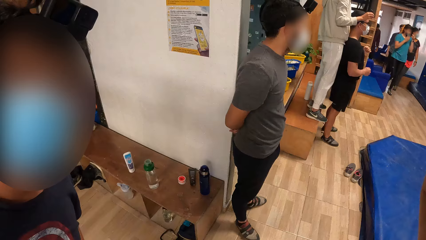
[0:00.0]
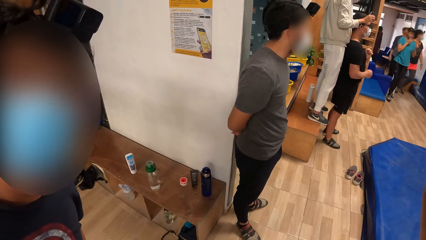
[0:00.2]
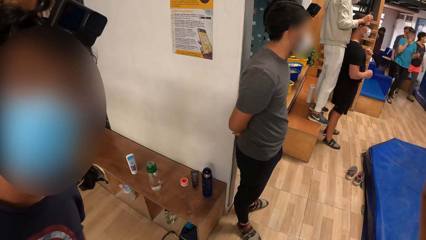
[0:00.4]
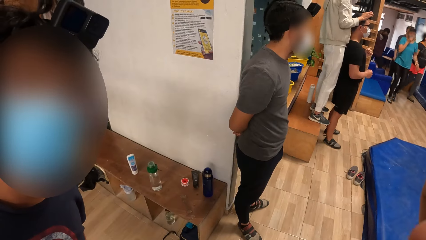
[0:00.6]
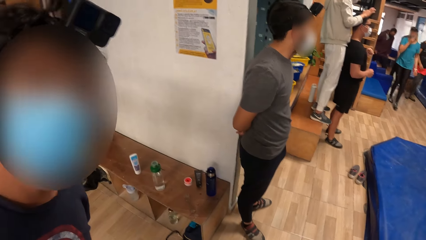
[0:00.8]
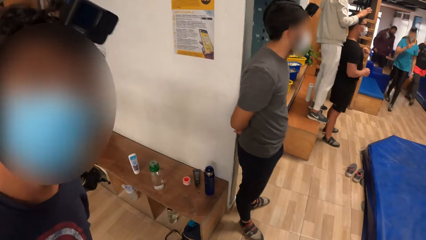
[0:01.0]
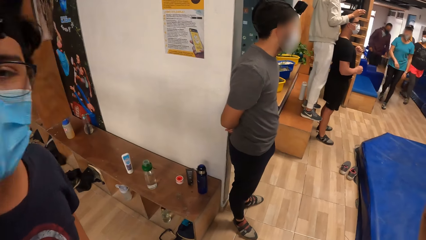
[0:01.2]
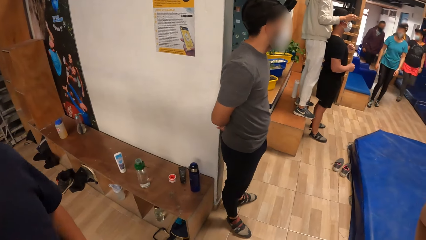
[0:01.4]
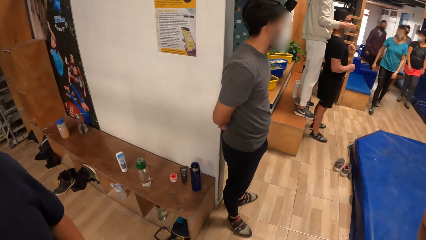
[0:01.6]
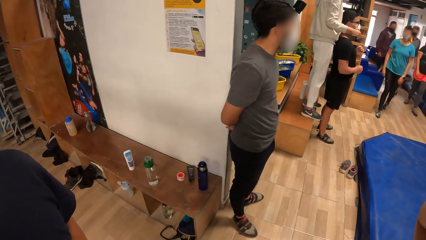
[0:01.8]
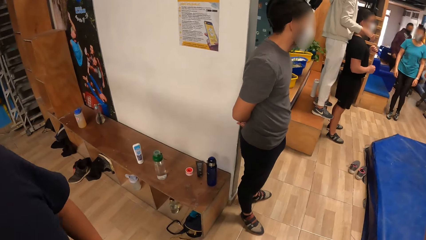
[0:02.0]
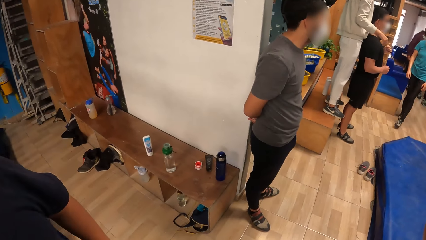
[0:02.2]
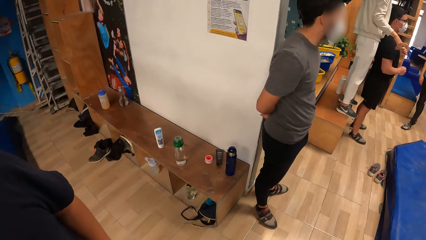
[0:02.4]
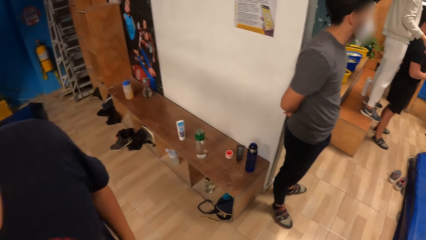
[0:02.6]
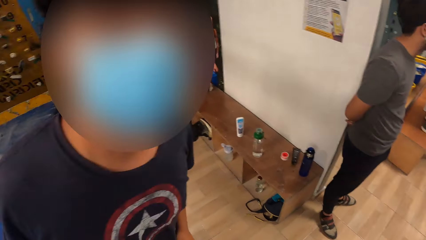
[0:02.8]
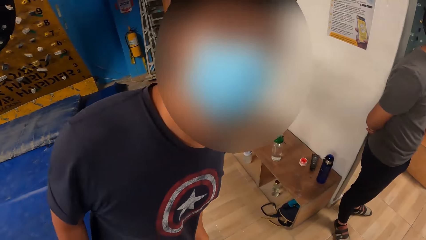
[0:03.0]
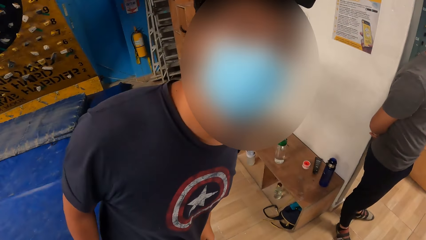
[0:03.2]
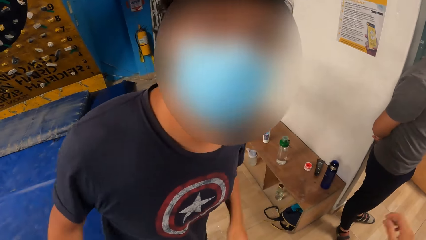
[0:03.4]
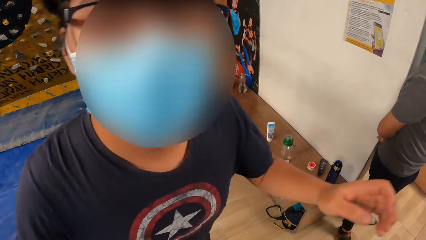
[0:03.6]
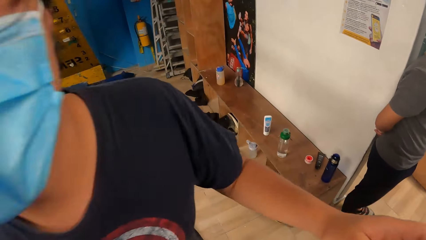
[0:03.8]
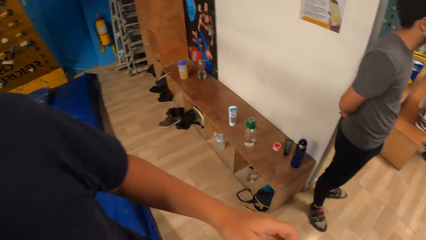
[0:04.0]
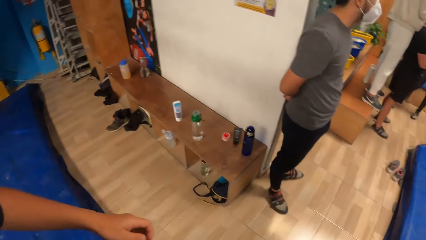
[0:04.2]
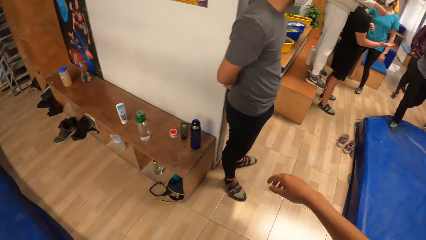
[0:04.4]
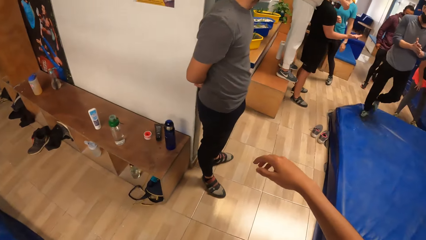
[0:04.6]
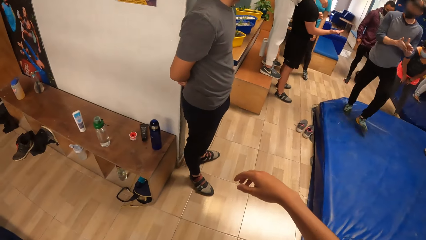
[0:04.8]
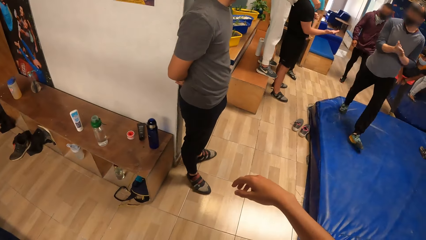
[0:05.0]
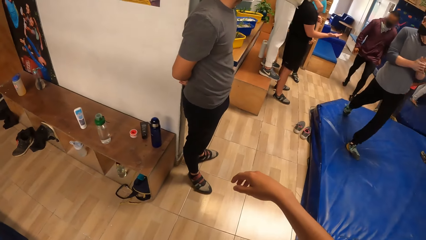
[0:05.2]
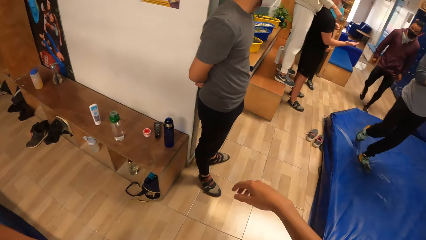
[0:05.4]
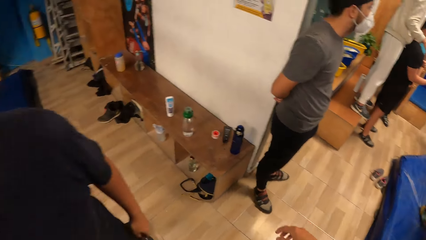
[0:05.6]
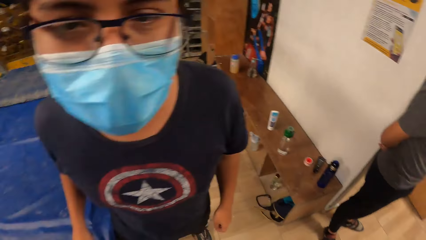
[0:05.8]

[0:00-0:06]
A man looks at the camera wearer. The camera wearer looks around. The man interacts with the camera wearer.

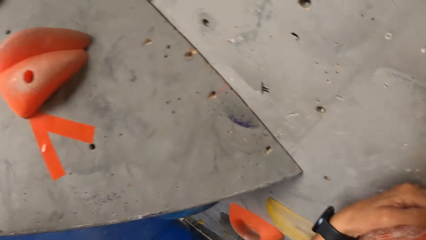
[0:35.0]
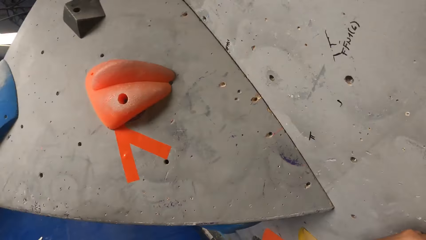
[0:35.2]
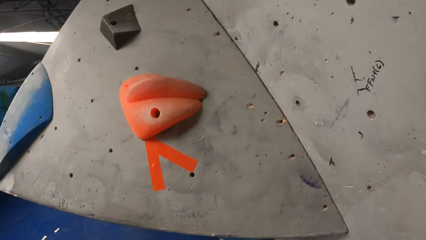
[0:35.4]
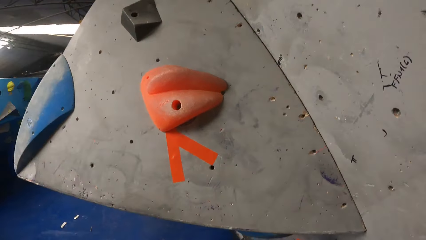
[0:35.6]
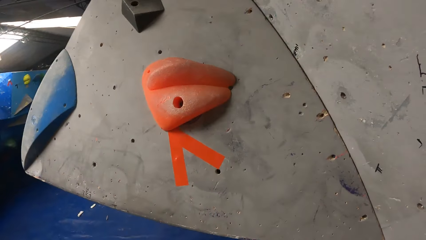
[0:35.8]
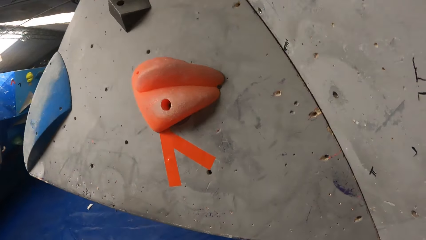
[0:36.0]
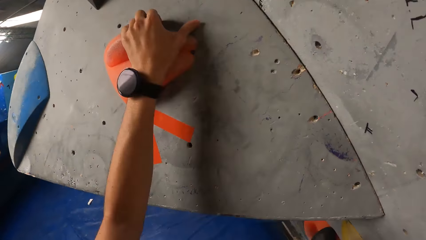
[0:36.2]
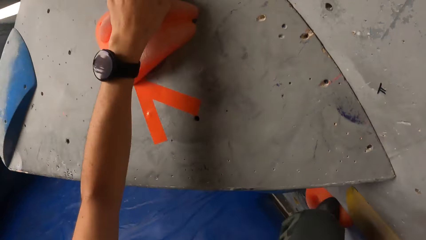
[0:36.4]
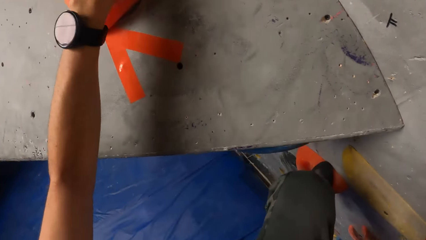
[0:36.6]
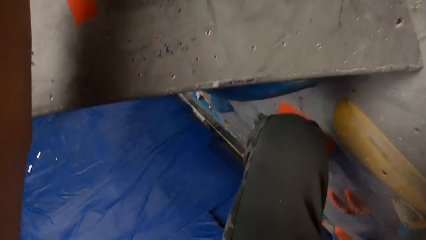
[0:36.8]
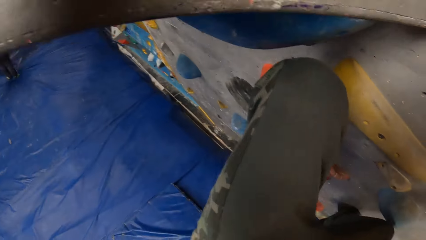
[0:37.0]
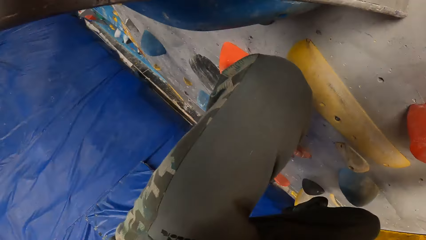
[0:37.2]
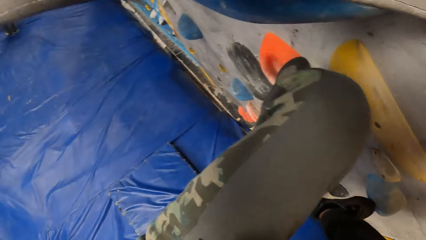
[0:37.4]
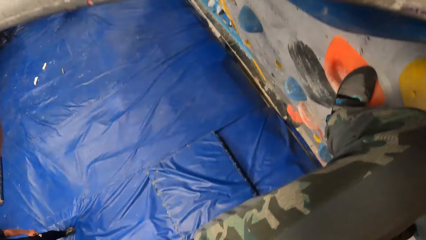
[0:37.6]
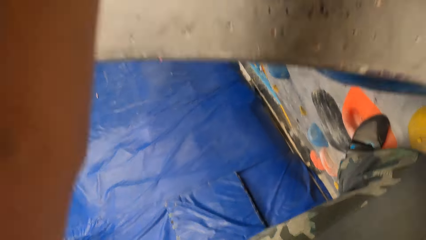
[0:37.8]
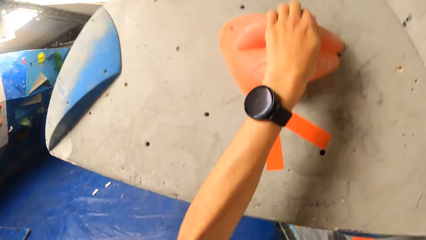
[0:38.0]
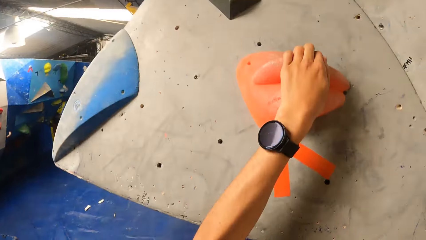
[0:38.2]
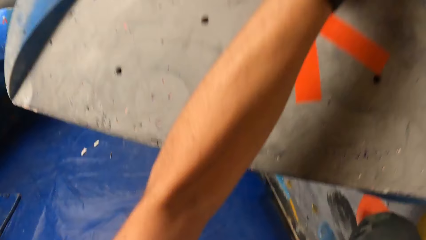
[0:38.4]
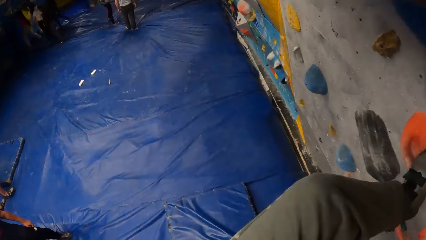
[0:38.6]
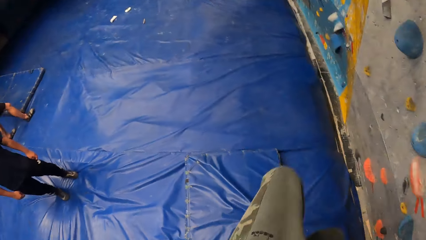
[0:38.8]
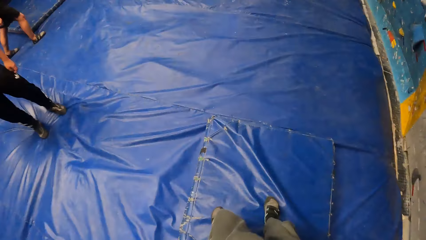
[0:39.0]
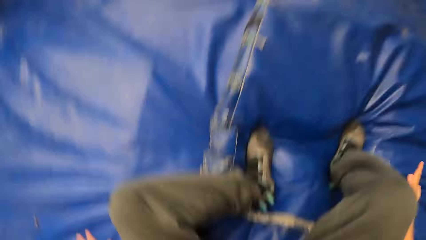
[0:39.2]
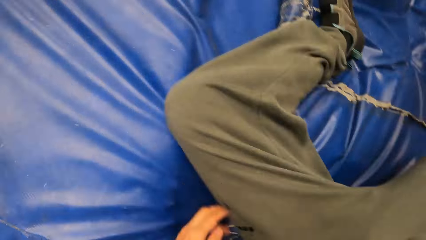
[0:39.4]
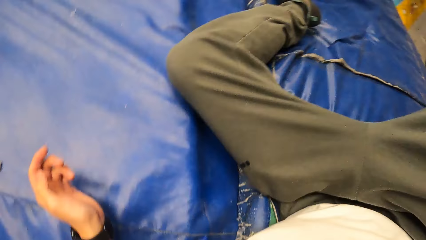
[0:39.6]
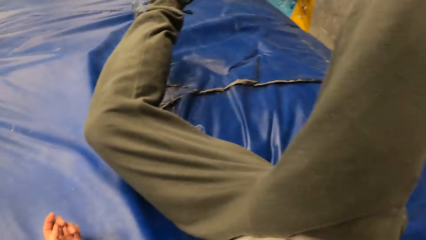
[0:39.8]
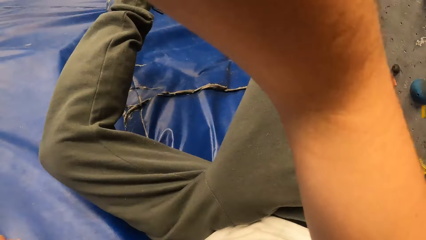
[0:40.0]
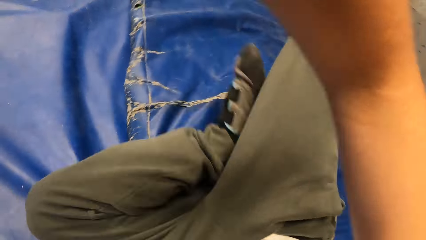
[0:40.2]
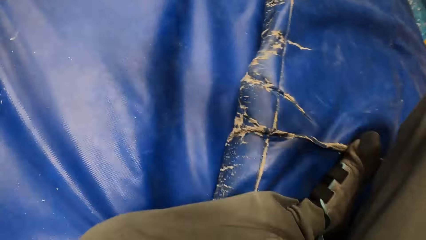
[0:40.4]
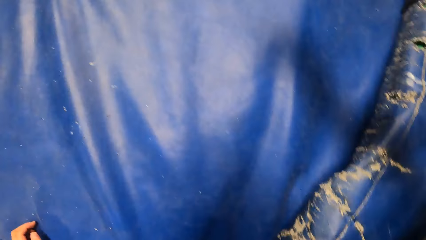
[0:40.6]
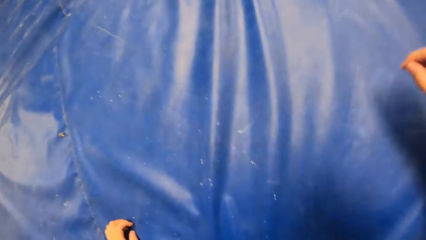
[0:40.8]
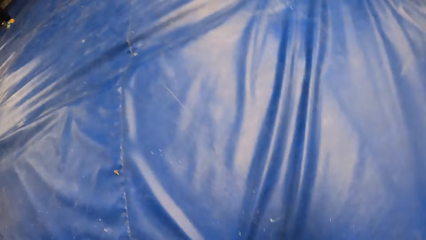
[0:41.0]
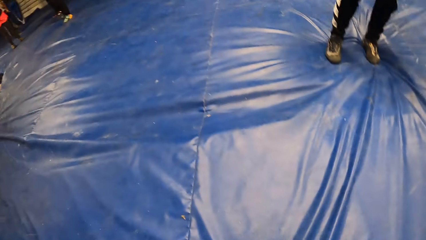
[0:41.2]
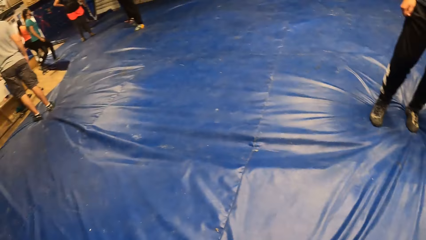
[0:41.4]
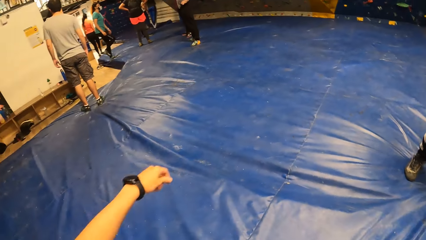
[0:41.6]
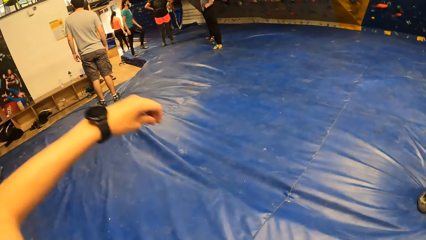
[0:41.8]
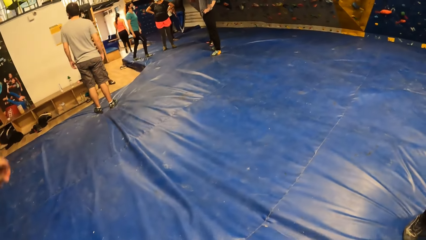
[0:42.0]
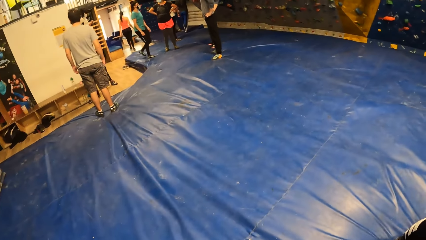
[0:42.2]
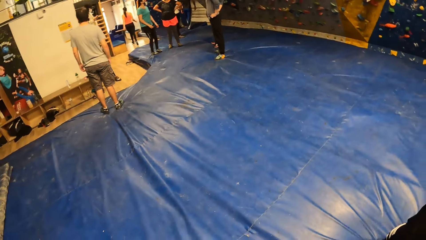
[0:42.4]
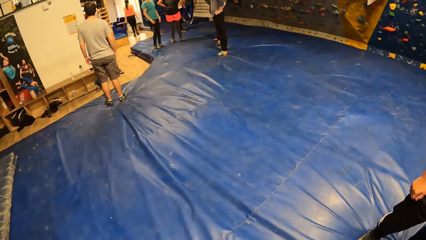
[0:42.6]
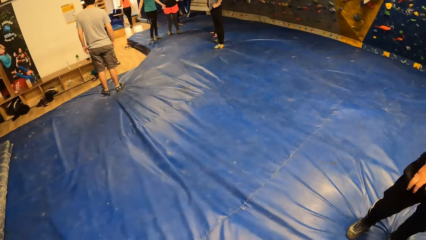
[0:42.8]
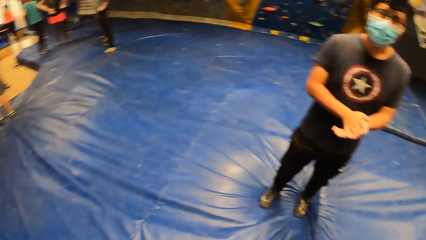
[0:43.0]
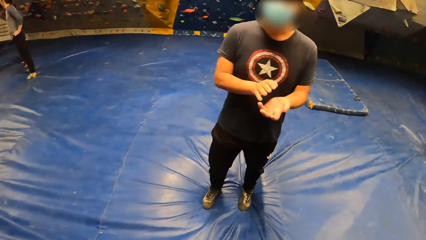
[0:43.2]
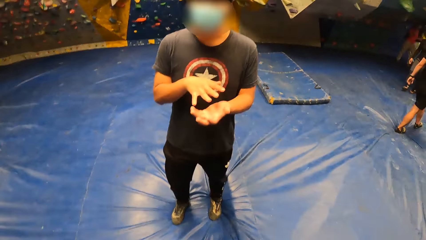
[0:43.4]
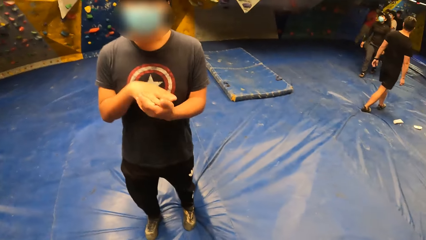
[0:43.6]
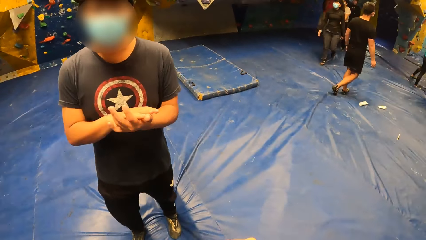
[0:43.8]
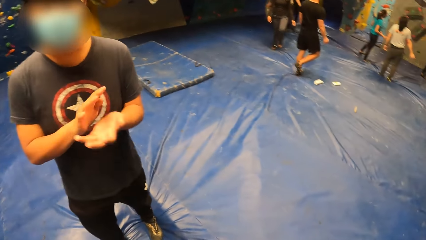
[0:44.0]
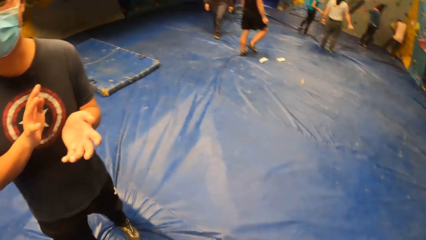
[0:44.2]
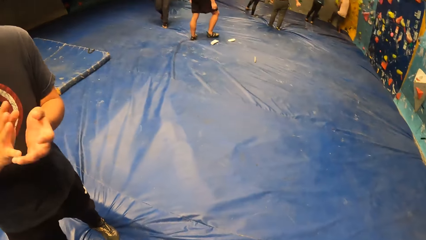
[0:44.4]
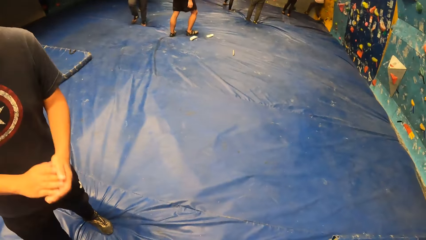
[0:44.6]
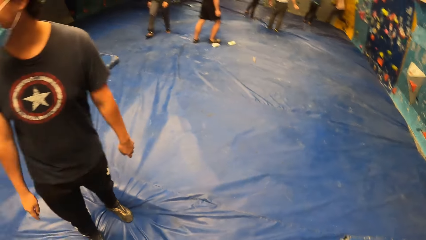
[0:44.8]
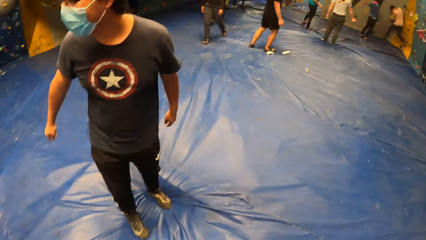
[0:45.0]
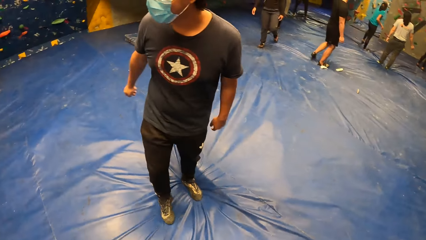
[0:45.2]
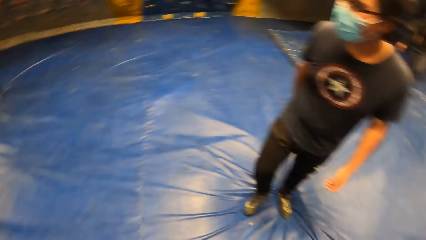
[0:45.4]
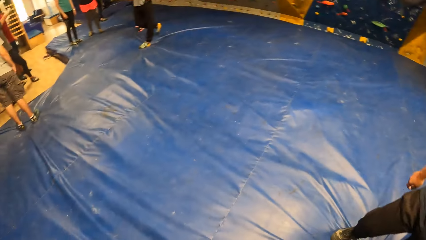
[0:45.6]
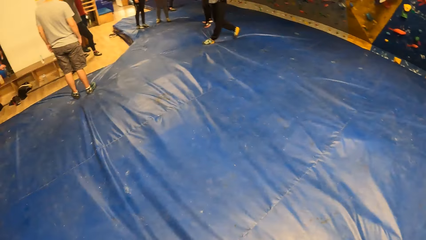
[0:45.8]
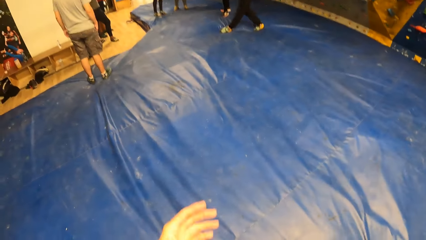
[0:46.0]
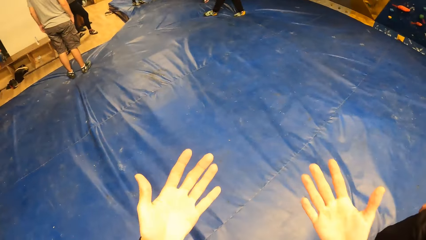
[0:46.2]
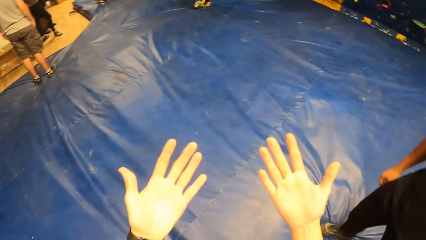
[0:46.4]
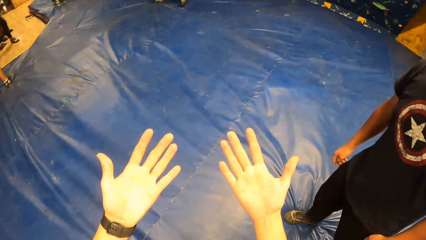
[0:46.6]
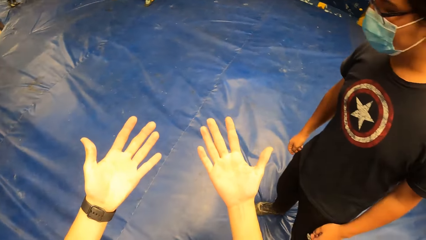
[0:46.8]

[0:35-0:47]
The camera wearer jumps down from the wall to the ground. The man claps his hands. The camera wearer looks at his hands.
